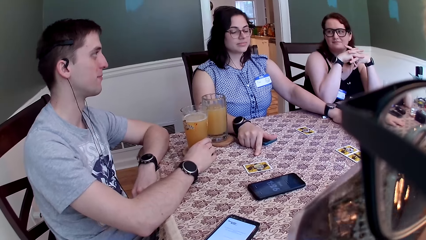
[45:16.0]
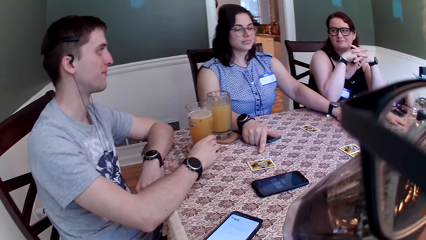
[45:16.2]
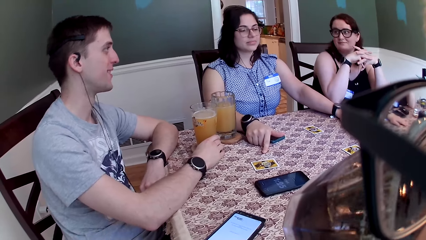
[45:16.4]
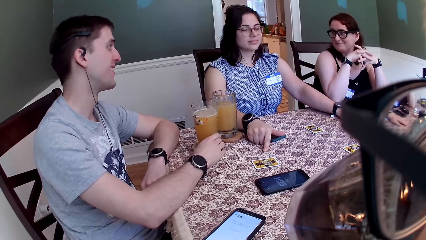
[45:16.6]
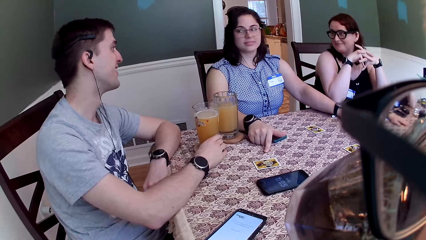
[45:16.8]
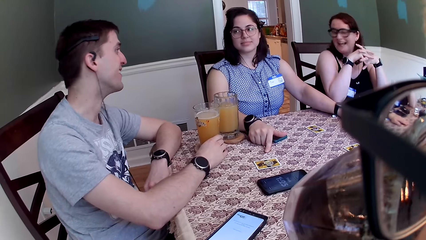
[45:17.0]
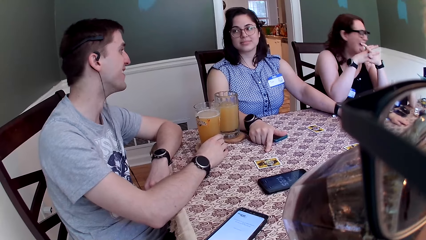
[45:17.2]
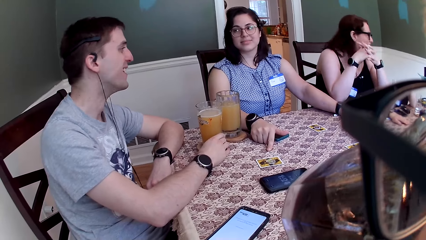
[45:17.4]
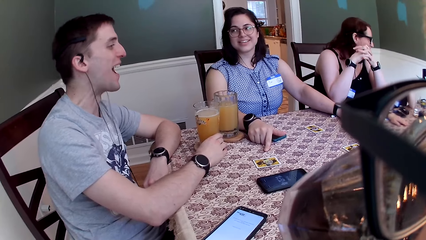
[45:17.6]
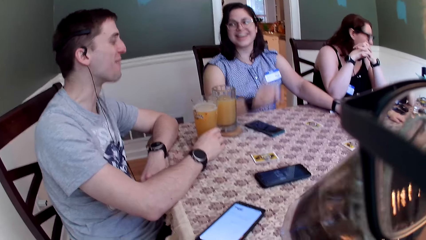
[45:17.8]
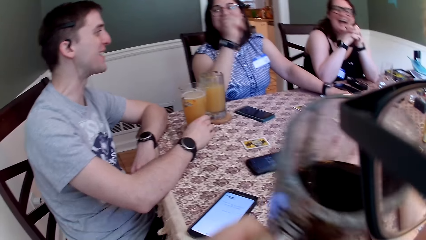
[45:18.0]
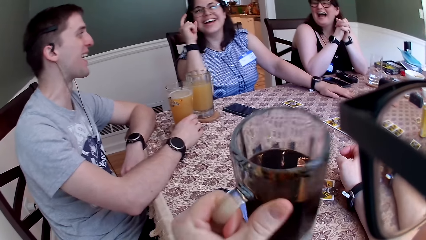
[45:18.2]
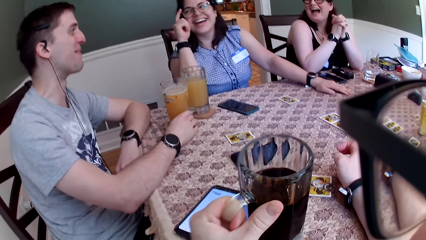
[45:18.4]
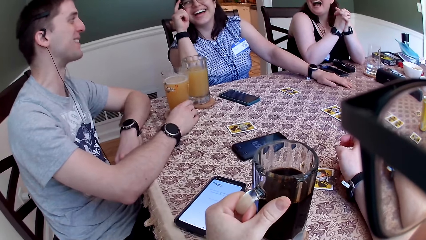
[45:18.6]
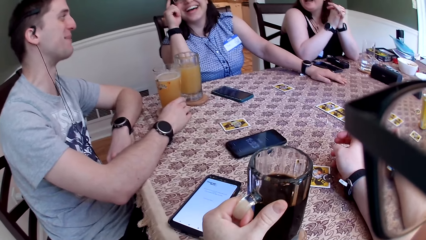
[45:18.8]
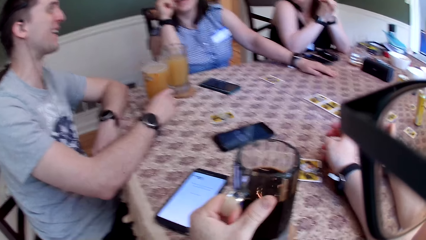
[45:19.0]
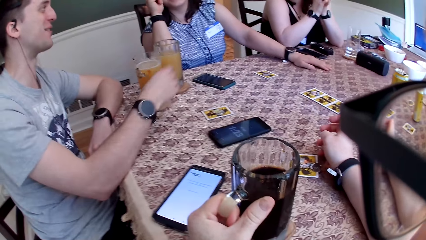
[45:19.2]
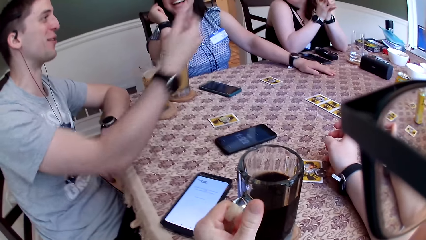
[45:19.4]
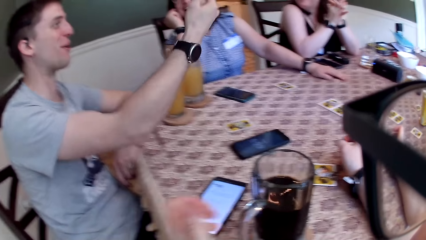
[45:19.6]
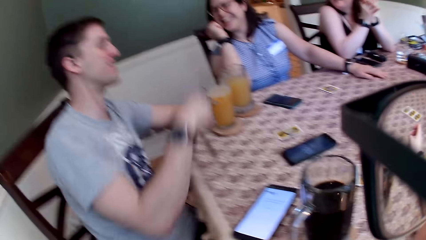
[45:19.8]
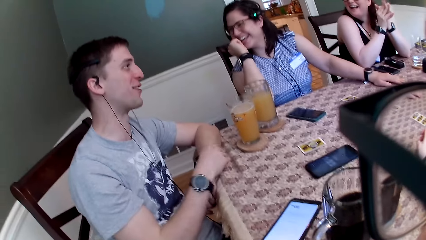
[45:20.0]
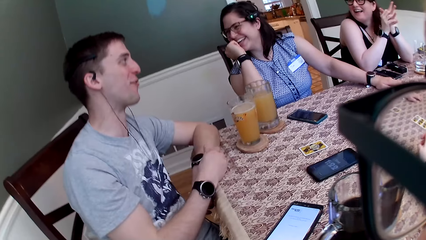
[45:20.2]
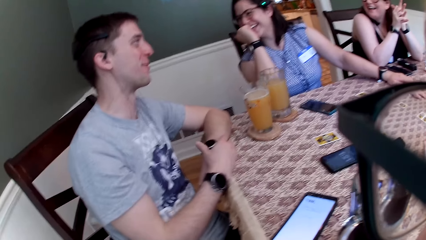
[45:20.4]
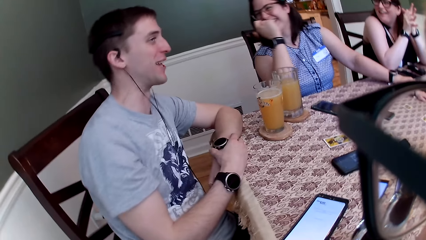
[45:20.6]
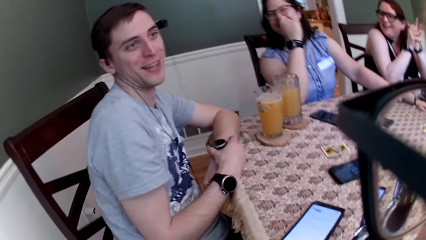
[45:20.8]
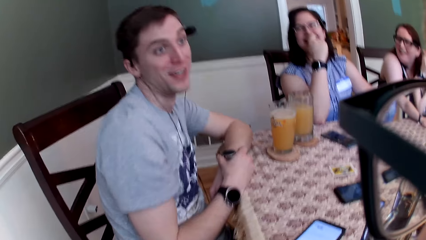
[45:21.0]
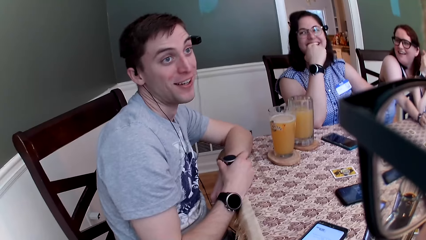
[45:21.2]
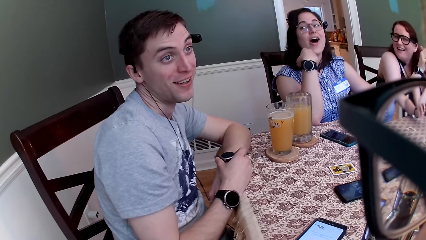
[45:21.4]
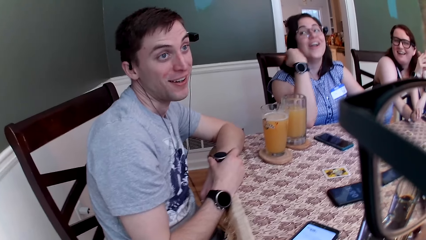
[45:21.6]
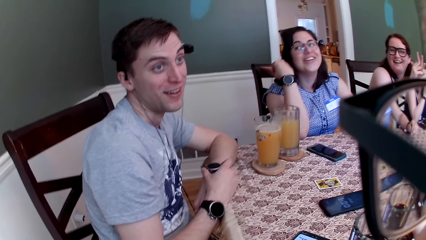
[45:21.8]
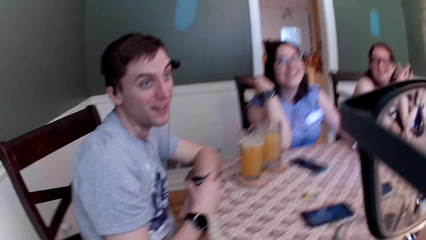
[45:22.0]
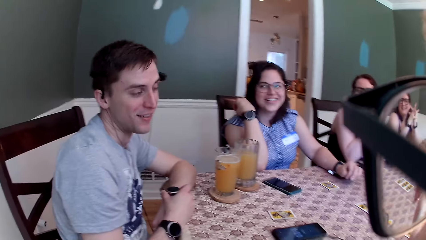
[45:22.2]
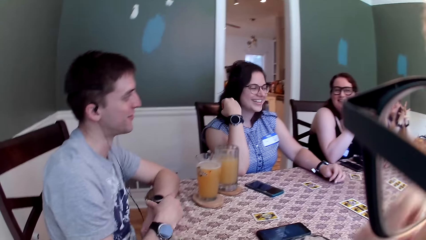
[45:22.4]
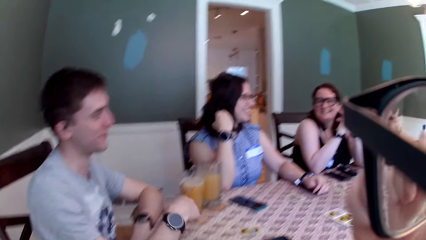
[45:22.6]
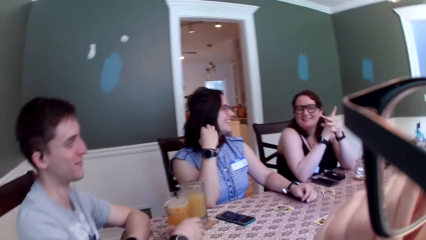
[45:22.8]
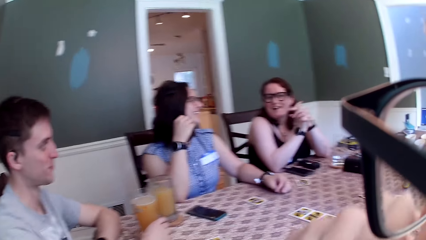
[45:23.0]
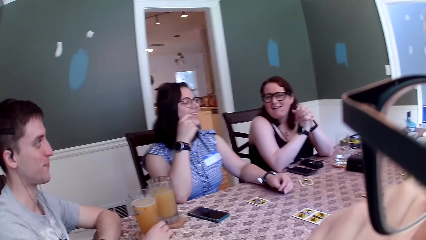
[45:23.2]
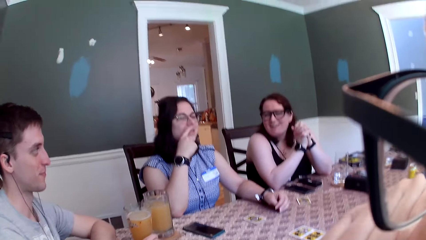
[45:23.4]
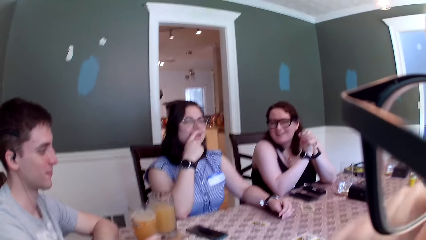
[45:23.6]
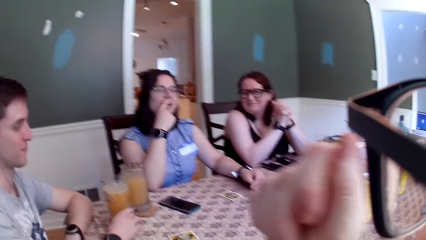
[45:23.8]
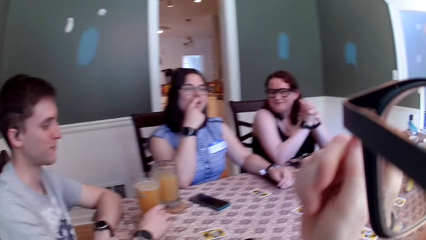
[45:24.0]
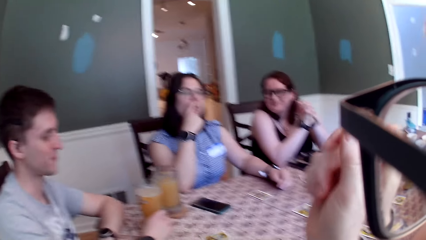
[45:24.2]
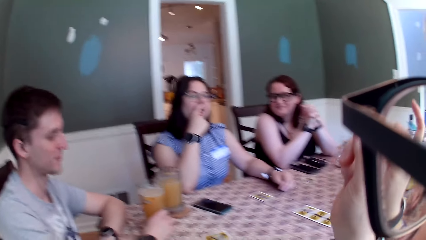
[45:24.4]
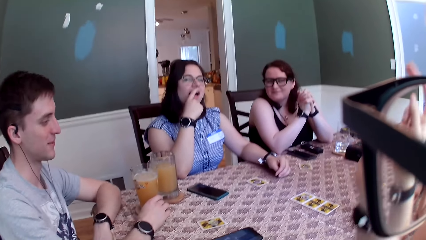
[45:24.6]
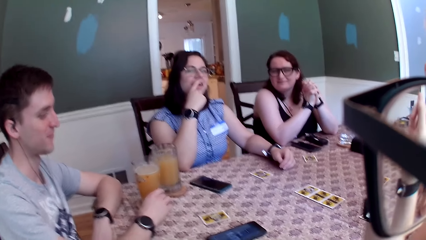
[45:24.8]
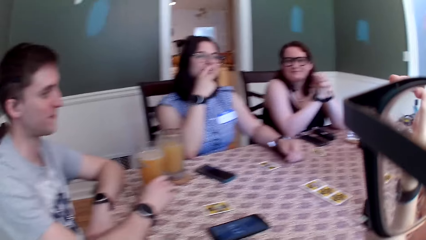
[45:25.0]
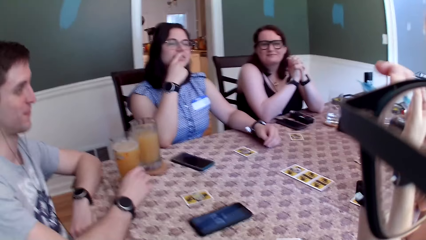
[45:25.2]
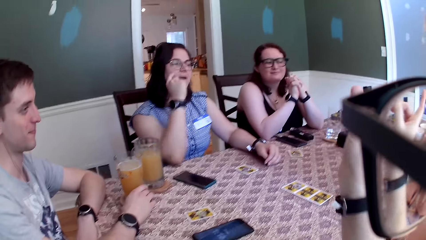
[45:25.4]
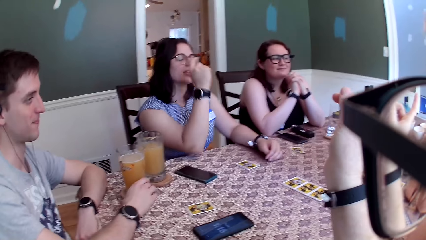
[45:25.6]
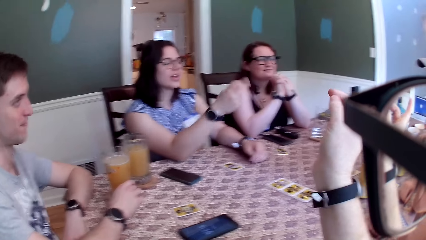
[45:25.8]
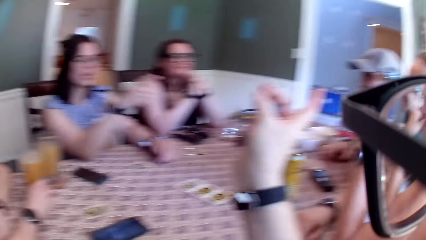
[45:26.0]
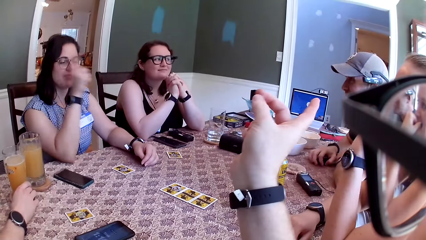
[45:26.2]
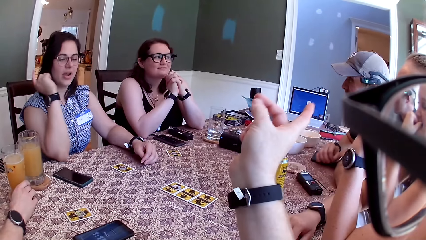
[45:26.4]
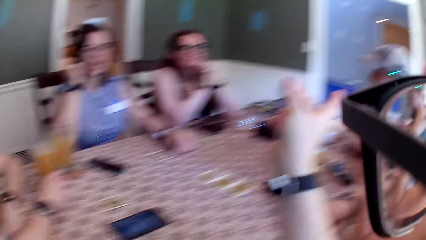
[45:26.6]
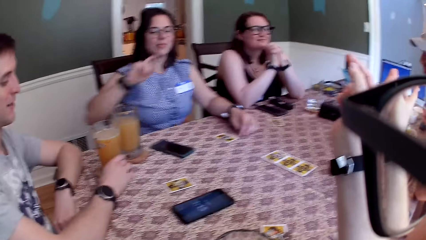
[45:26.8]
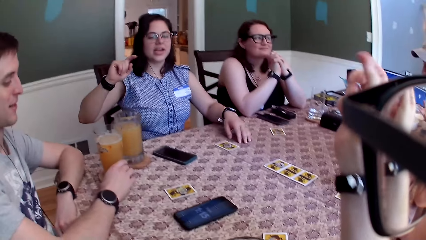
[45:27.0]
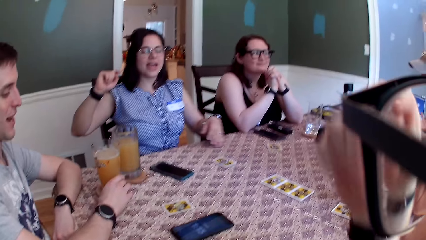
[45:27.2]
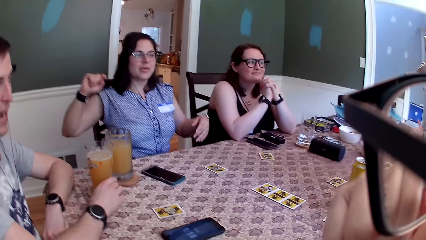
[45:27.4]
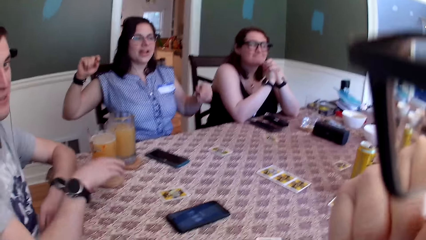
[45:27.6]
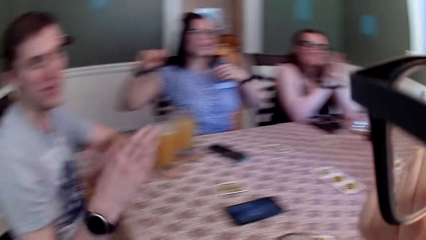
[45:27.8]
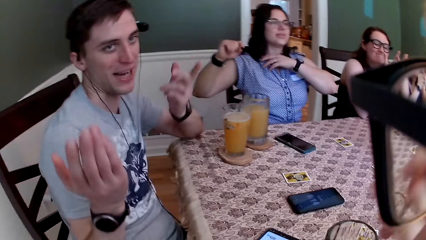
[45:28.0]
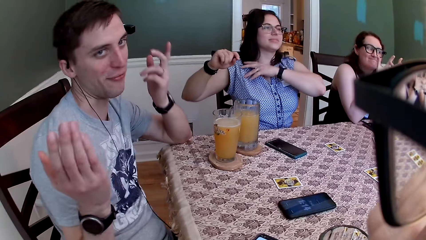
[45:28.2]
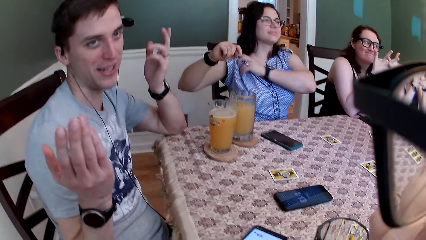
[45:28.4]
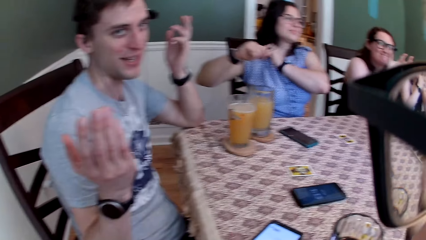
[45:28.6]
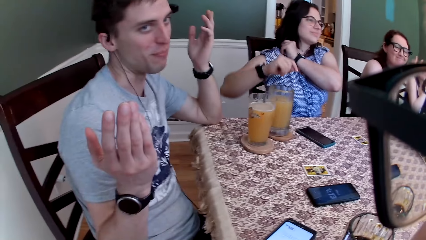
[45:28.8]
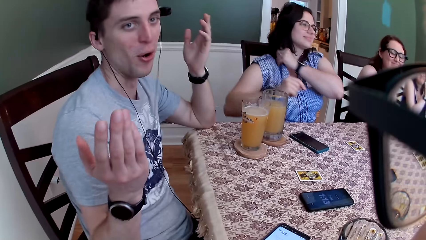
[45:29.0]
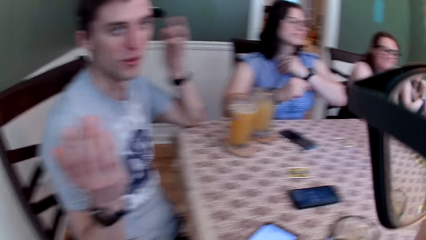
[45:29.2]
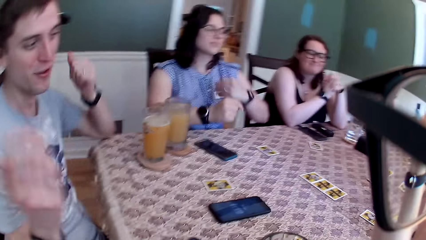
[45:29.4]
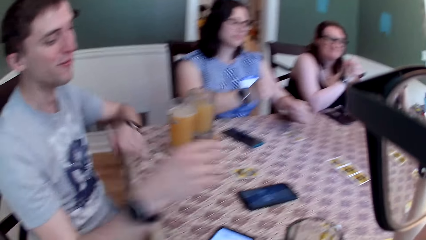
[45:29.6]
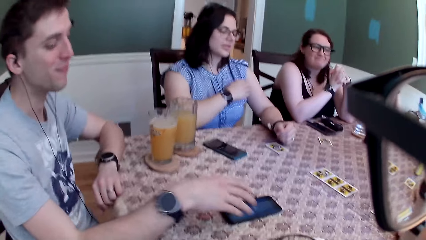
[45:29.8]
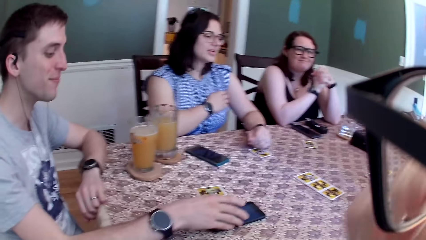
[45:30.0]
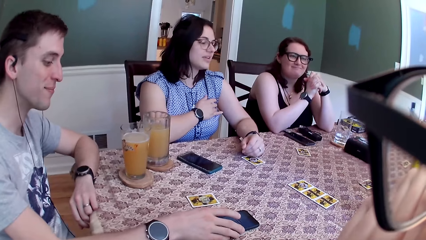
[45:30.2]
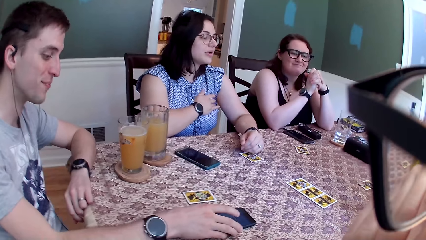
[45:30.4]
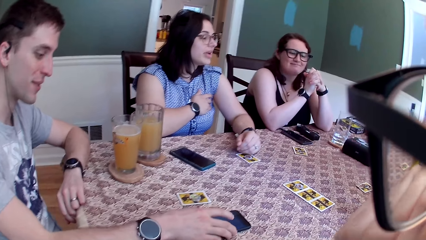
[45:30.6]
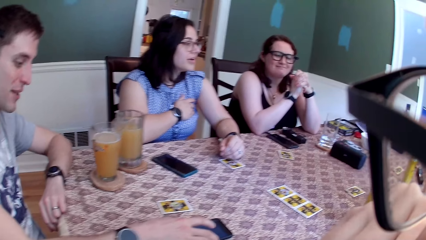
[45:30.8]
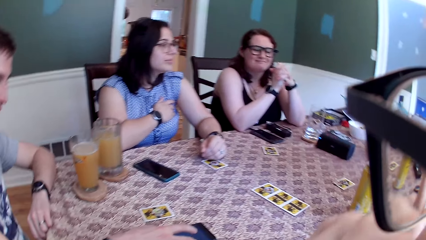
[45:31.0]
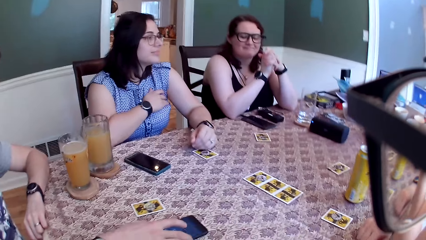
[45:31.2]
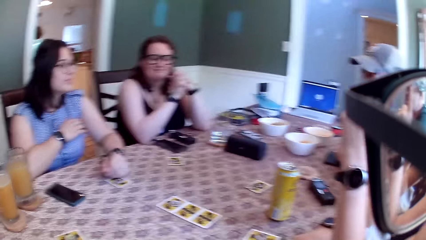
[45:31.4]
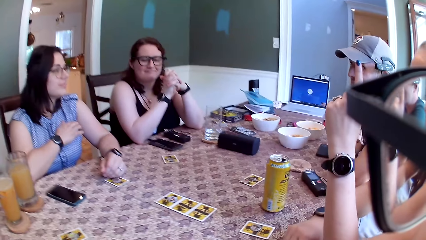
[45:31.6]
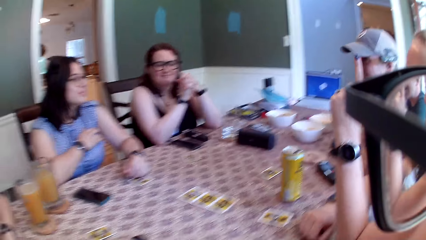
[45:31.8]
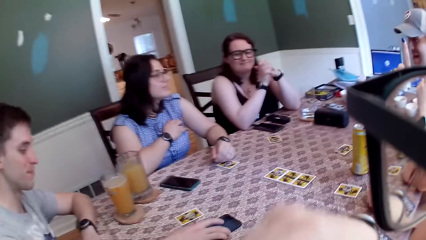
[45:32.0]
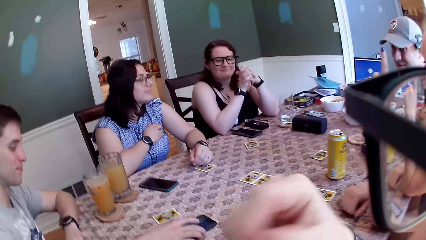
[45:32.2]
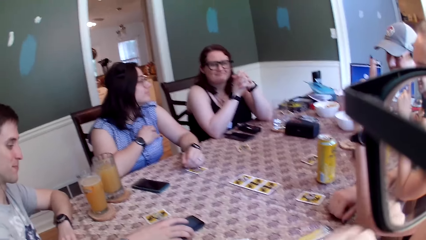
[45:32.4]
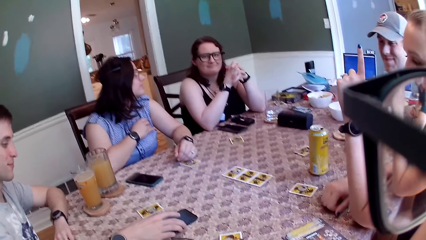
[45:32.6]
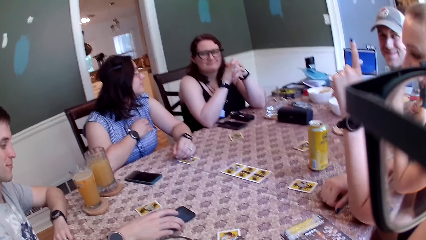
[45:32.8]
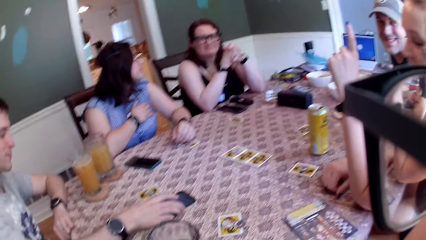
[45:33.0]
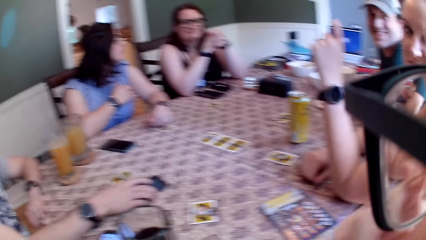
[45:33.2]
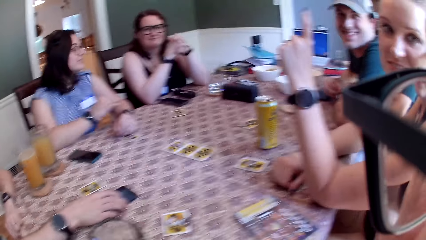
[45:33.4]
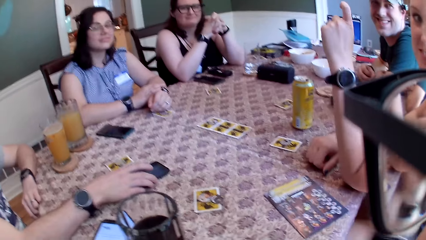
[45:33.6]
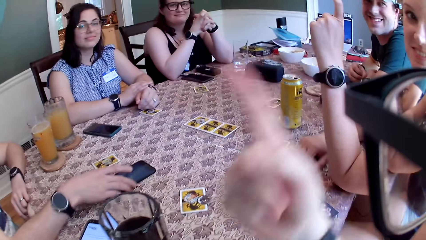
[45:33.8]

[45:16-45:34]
The camera wearer drinks from the glass of coffee in his left hand. He drops the glass of coffee on the table with his left hand. A man talks. The man interacts with a group of people. The camera wearer points his hand. The man presses a phone on the table with his right hand. The camera wearer converses with the group of people. He looks around.
